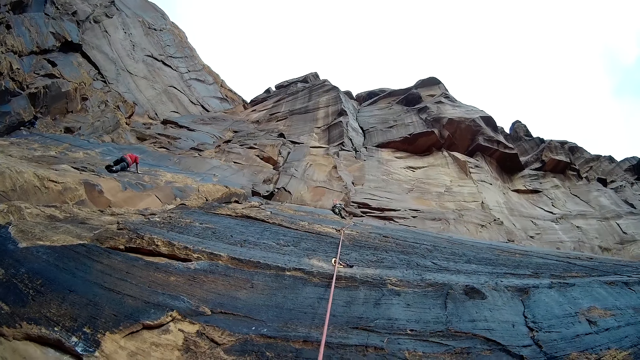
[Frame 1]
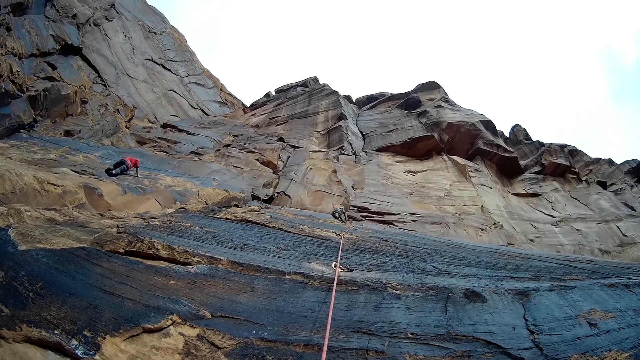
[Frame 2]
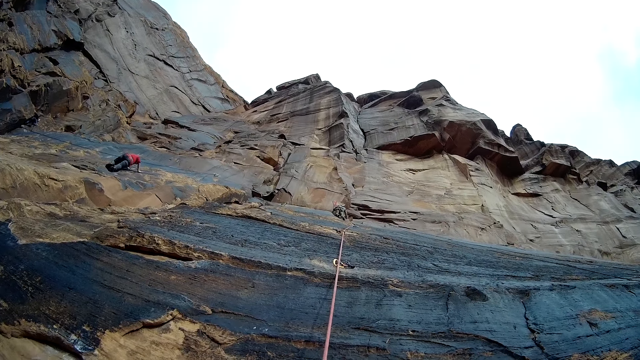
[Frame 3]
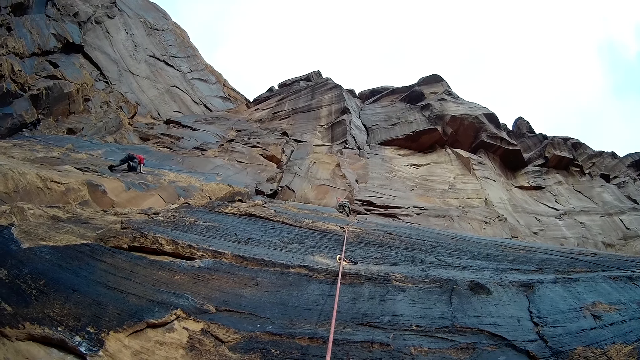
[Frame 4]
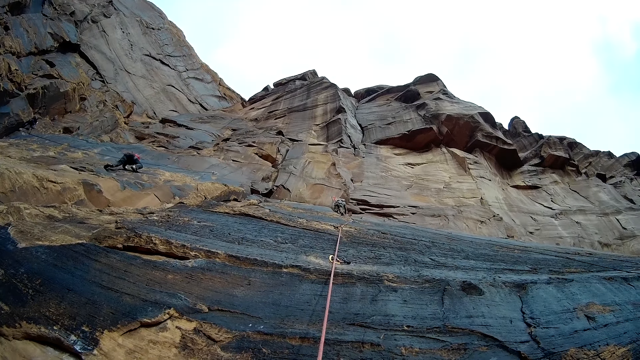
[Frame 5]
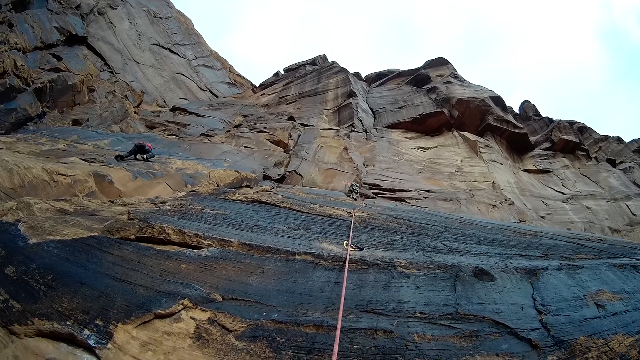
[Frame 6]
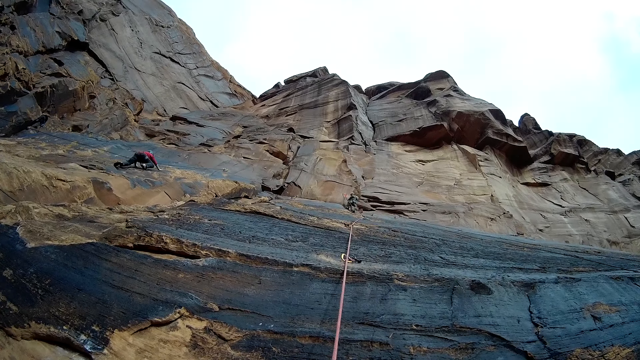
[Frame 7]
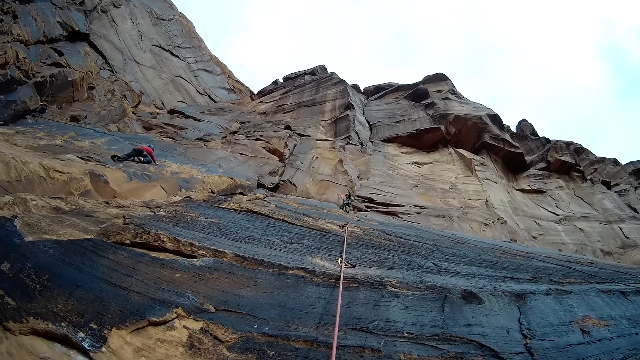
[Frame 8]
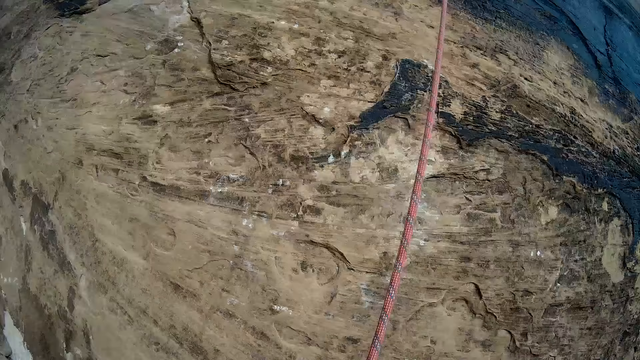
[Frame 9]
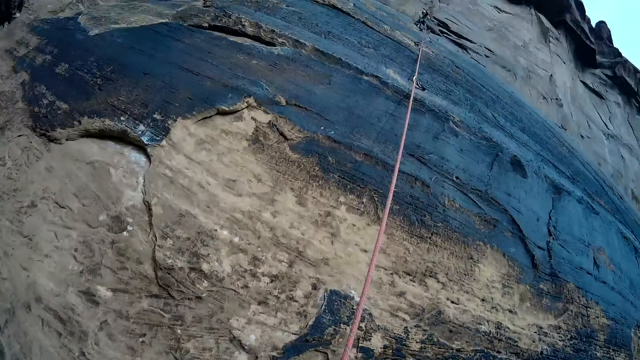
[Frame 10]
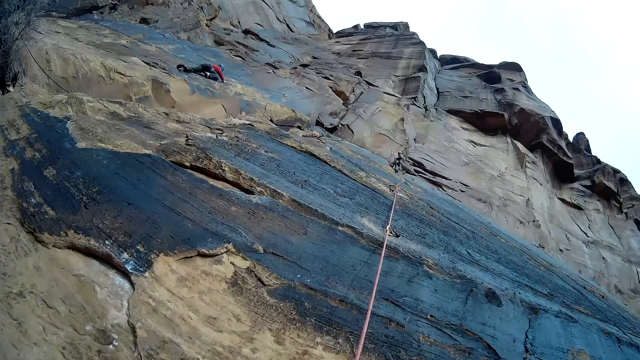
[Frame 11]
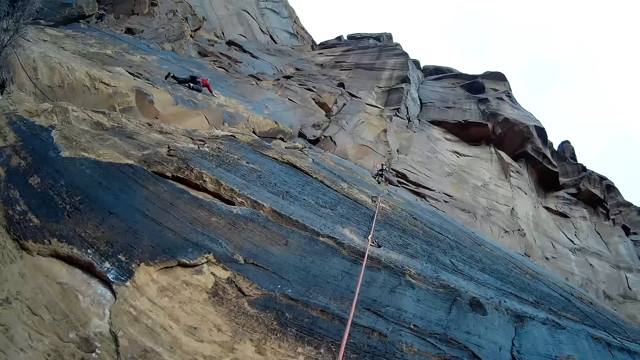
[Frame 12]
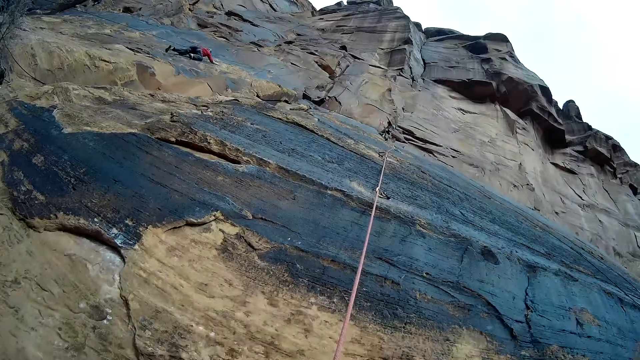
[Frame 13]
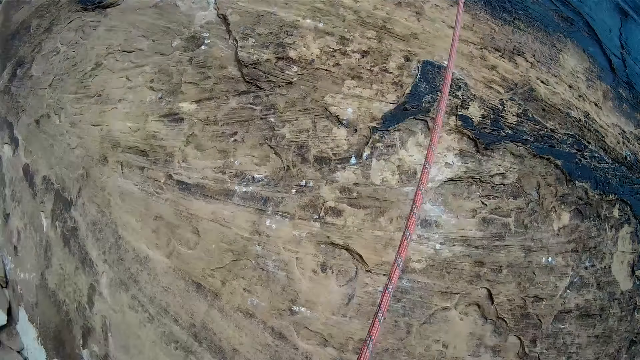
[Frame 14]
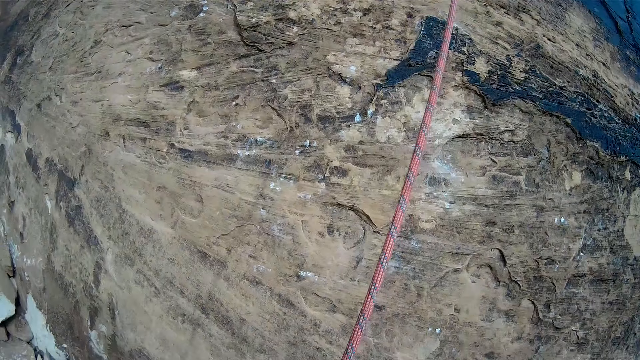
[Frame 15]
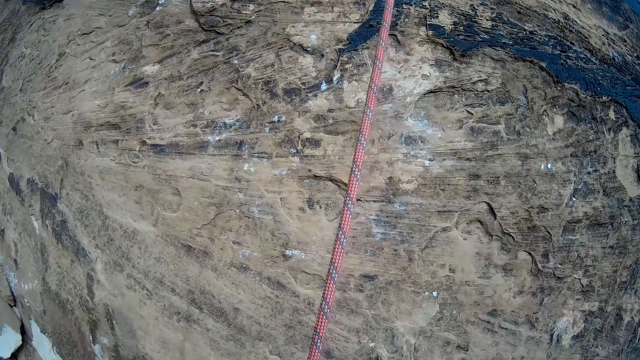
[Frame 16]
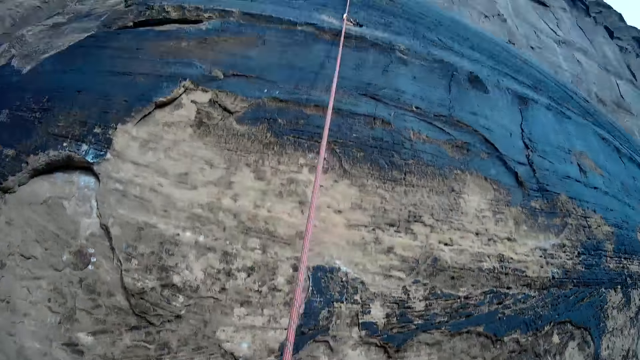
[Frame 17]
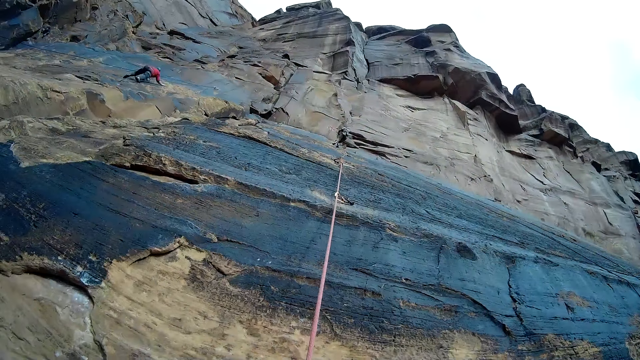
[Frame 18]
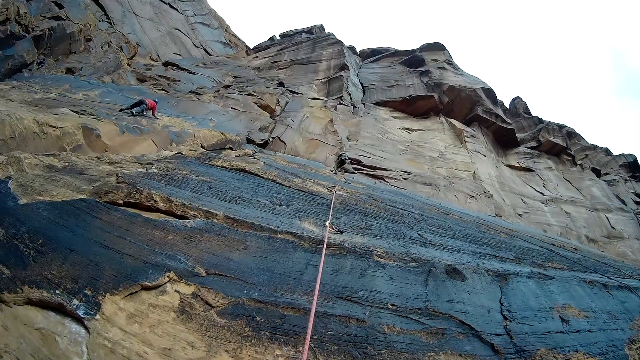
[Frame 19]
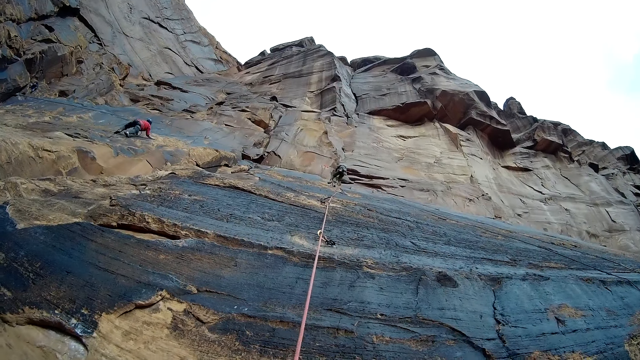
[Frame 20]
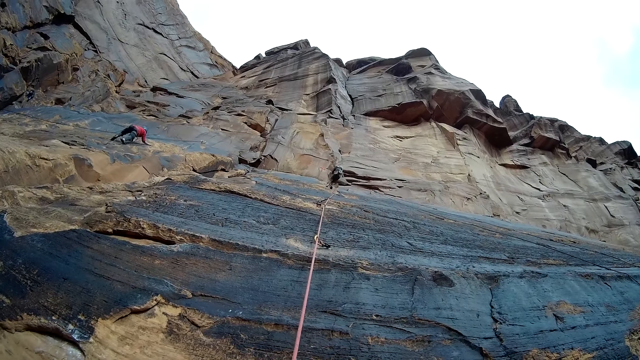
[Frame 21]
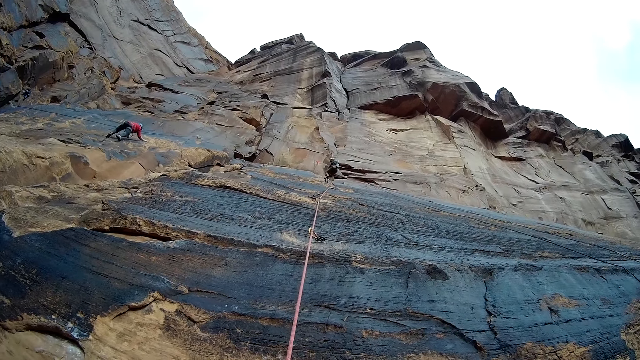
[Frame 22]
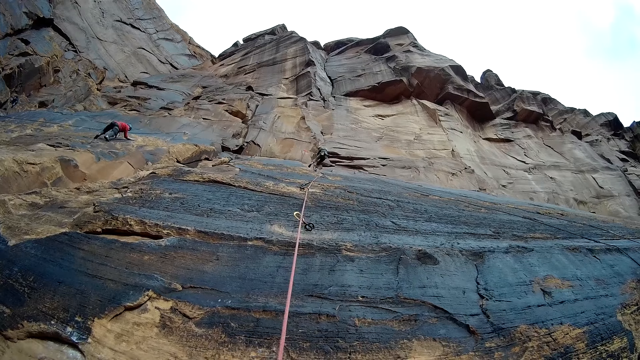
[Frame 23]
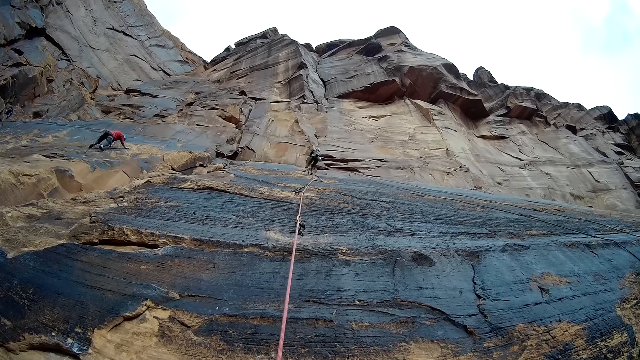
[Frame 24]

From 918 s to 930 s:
The man climbs up the mountain with the rope in his hands. The camera wearer looks around. They look at the rope. They look at the man at the top of the mountain.

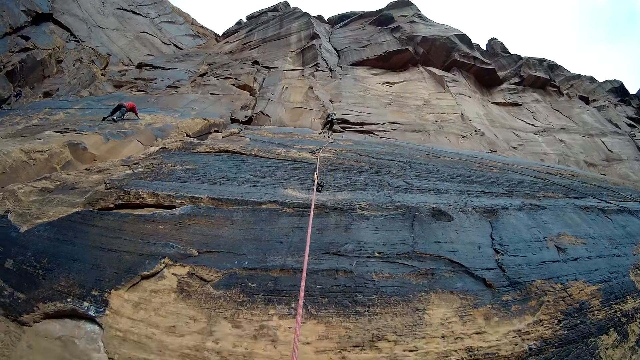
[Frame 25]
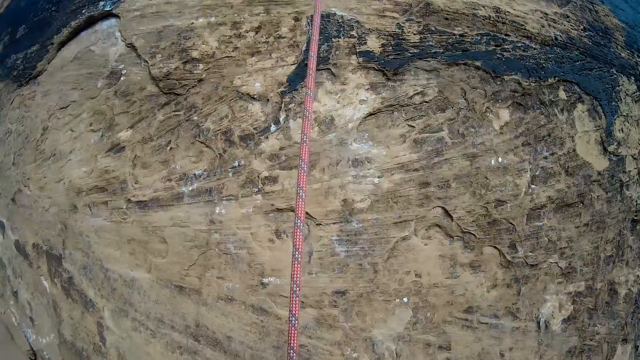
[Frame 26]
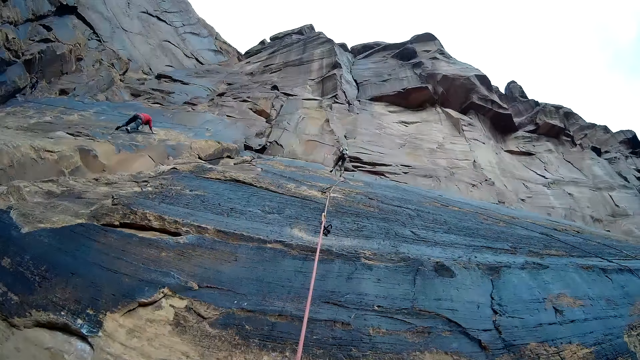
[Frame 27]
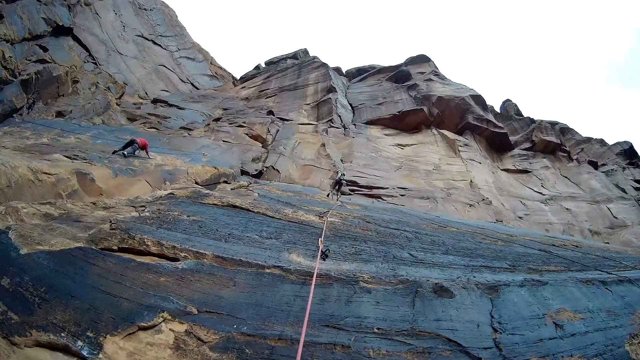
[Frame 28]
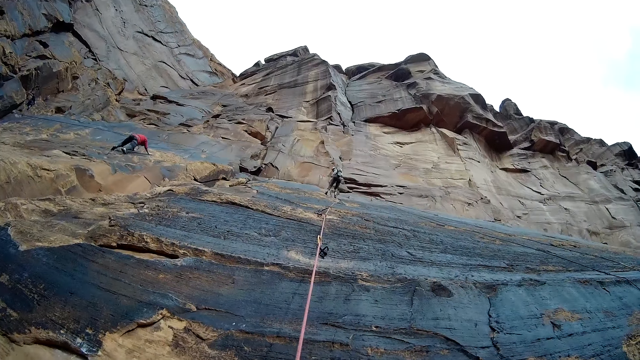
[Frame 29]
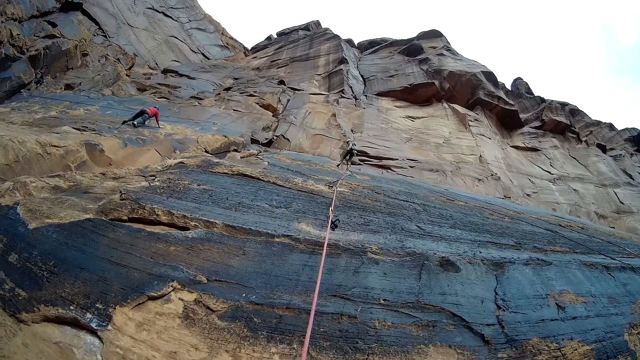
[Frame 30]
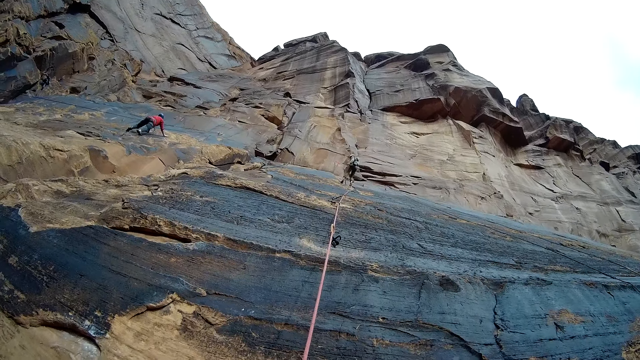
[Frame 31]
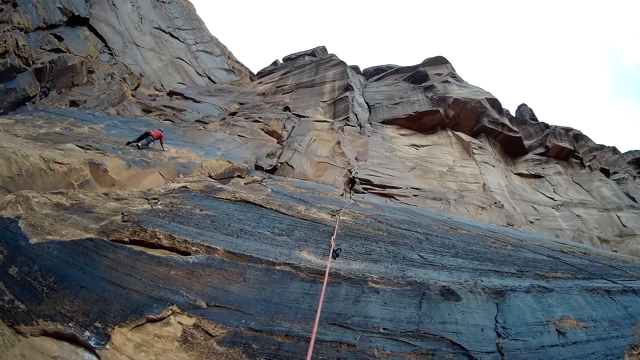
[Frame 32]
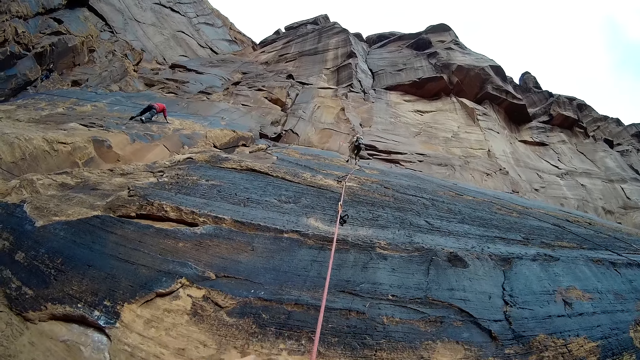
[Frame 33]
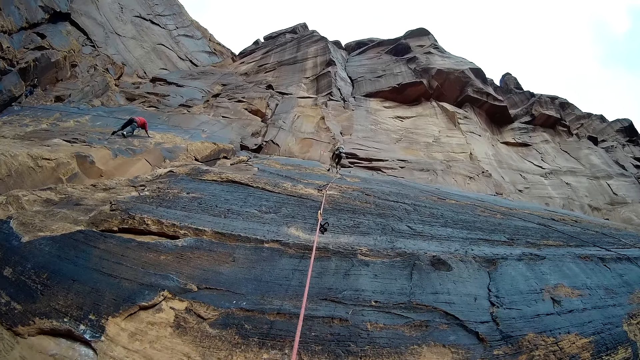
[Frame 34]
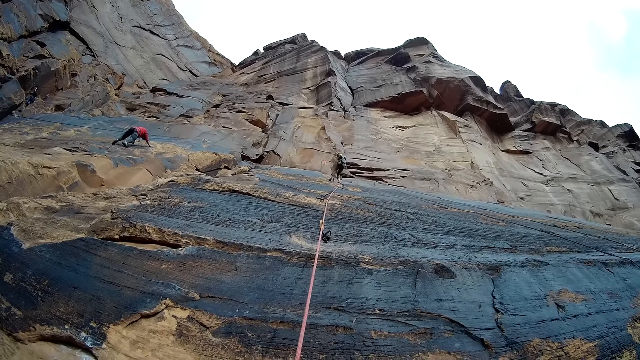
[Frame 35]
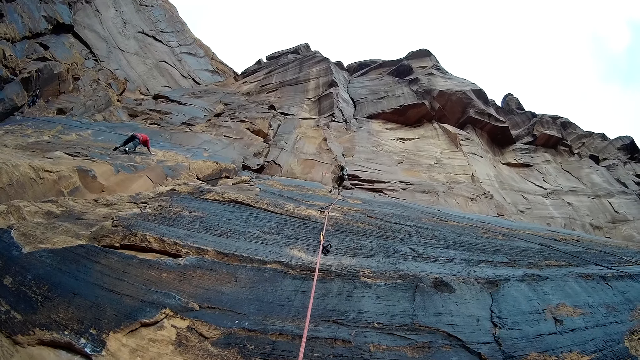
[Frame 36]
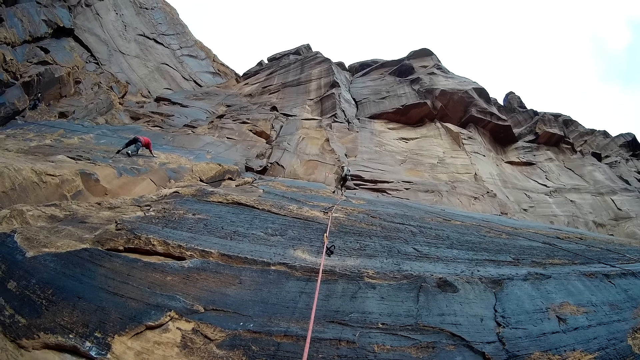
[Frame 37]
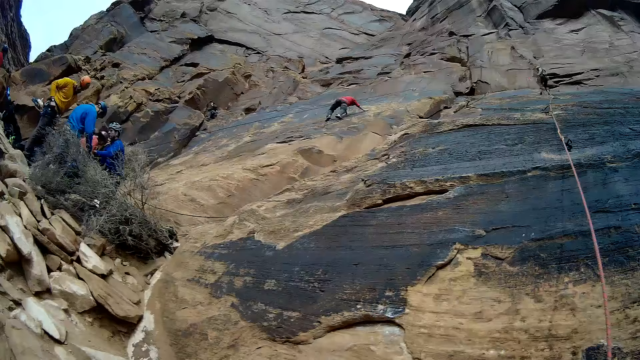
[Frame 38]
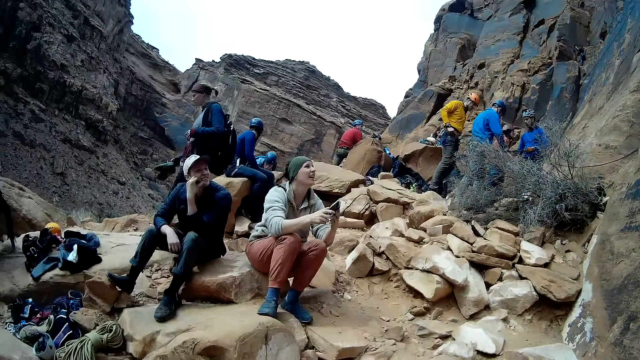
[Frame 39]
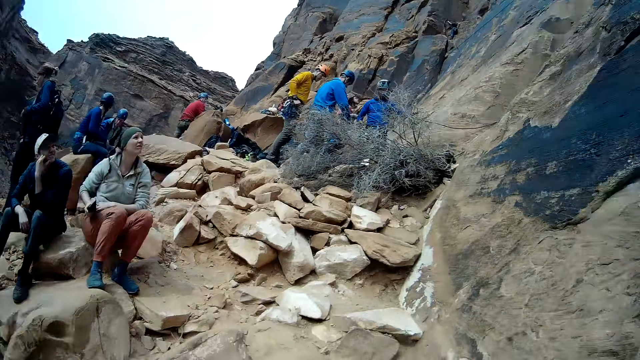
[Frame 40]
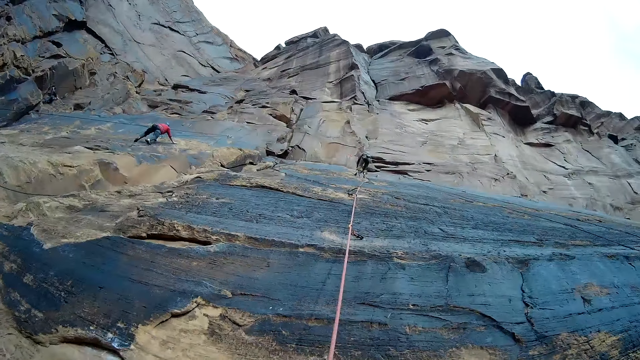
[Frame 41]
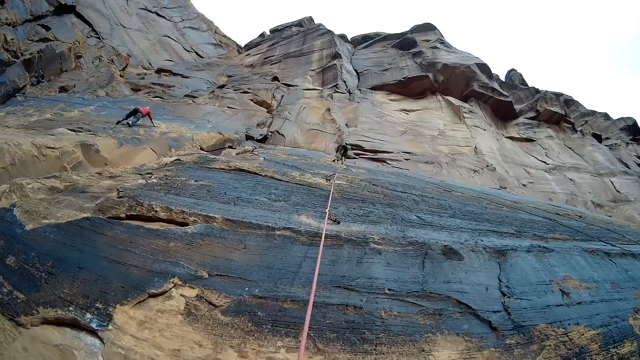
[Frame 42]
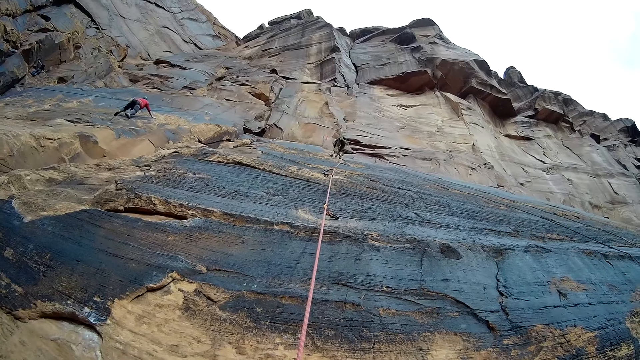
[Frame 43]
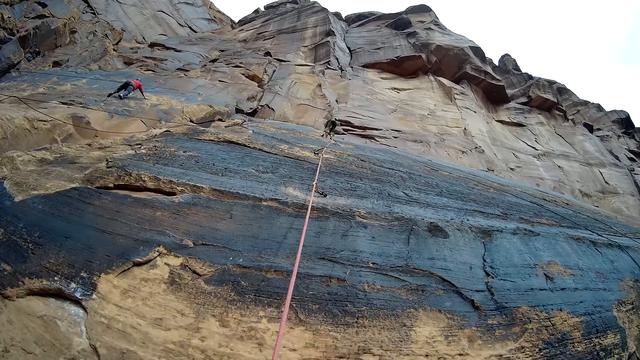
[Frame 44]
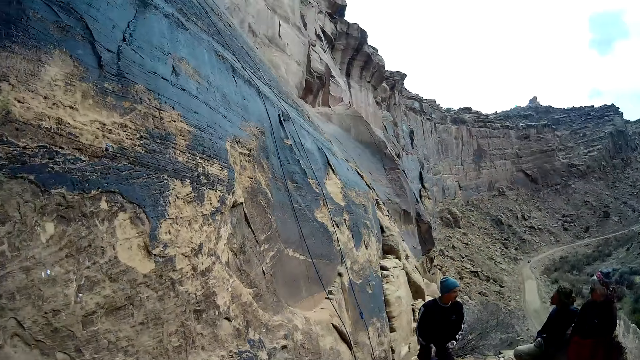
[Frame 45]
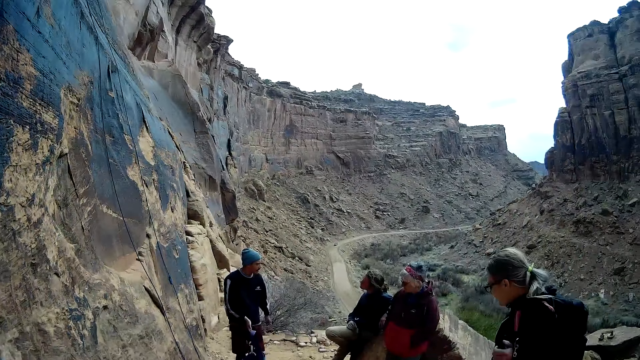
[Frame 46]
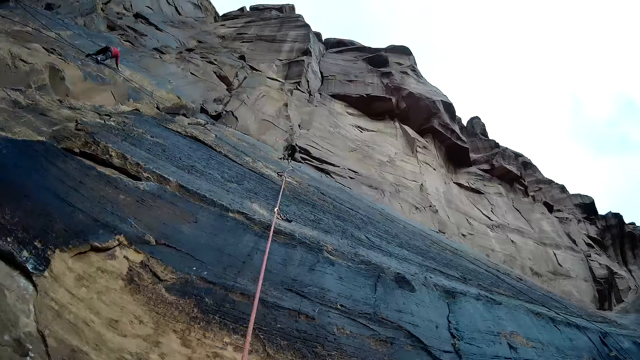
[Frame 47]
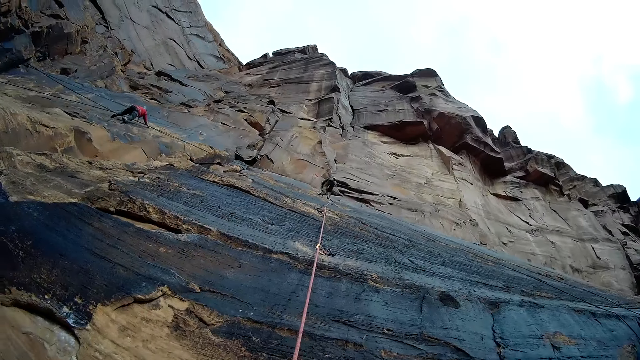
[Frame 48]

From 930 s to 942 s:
A man pulls the rope. Another man steps forward. Another man pulls the ropes. Another man steps forward. The camera wearer looks sideways. Another man climbs the mountain.
